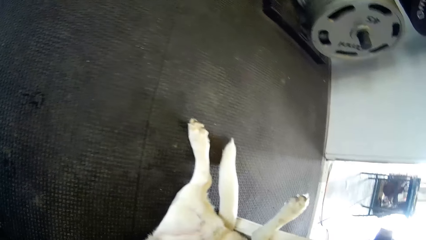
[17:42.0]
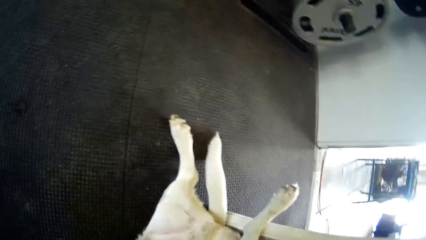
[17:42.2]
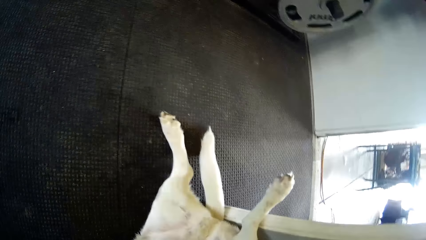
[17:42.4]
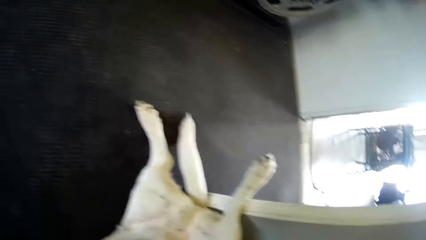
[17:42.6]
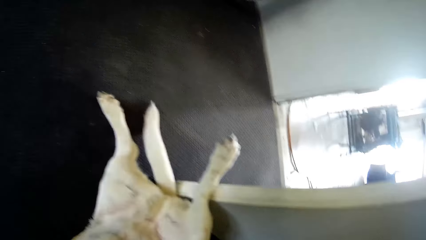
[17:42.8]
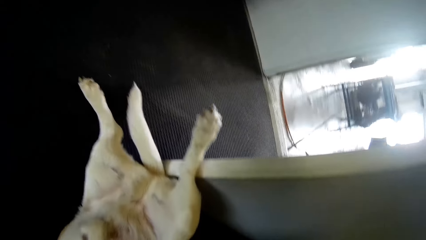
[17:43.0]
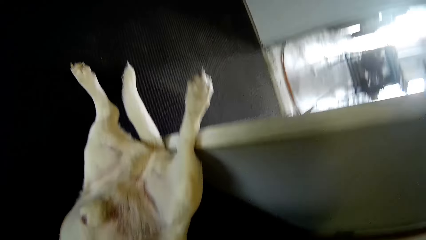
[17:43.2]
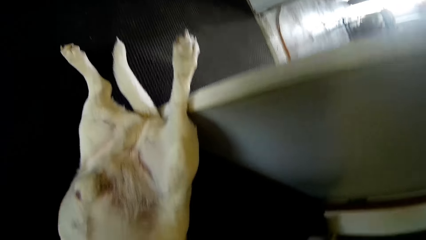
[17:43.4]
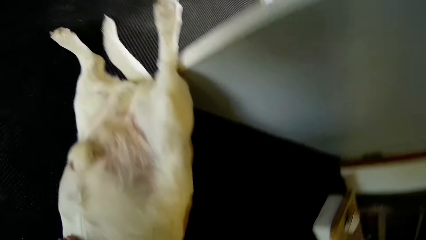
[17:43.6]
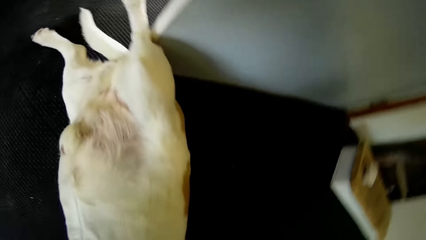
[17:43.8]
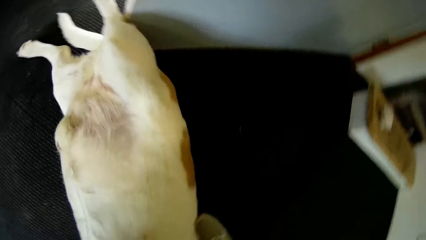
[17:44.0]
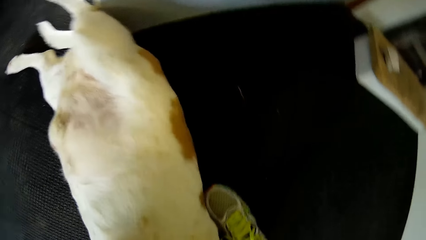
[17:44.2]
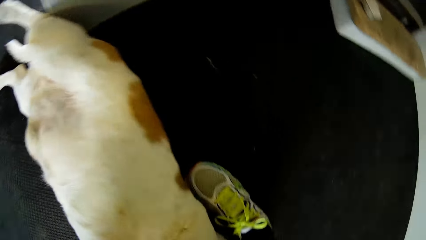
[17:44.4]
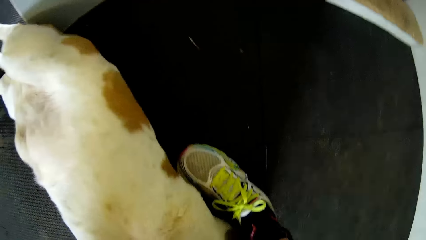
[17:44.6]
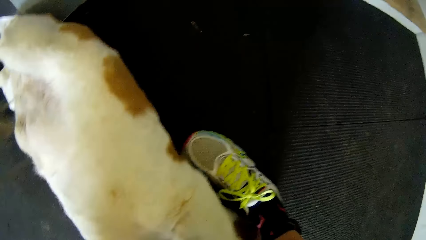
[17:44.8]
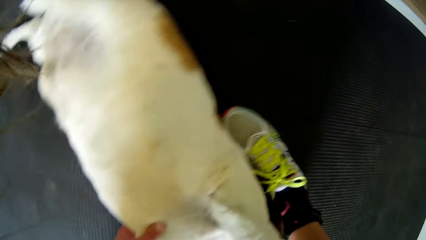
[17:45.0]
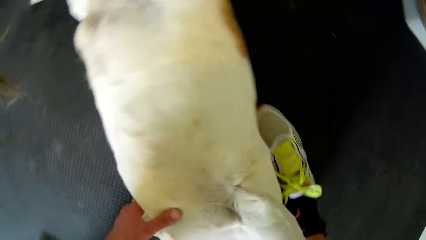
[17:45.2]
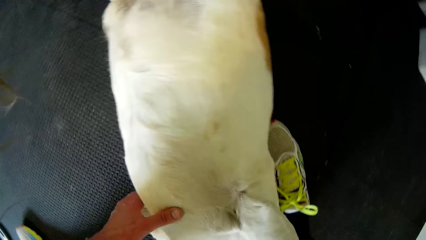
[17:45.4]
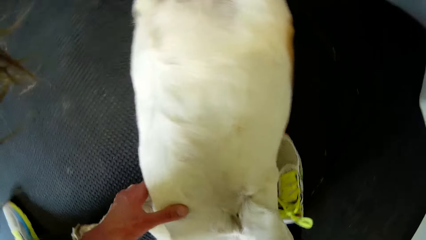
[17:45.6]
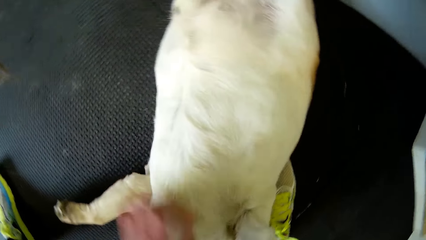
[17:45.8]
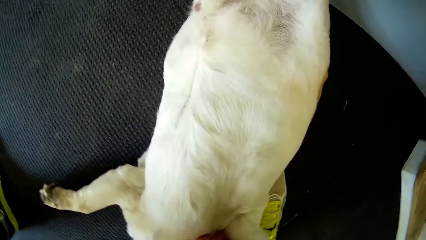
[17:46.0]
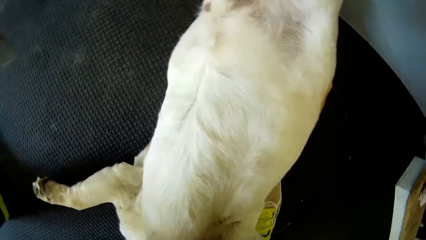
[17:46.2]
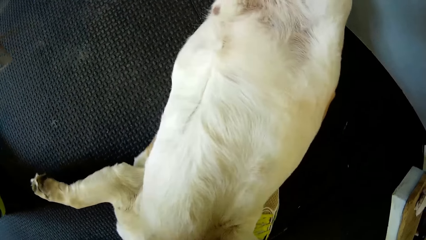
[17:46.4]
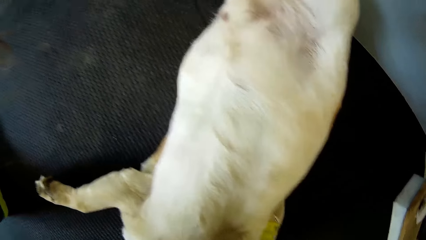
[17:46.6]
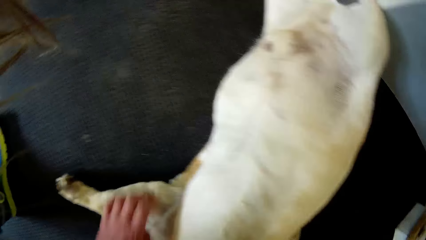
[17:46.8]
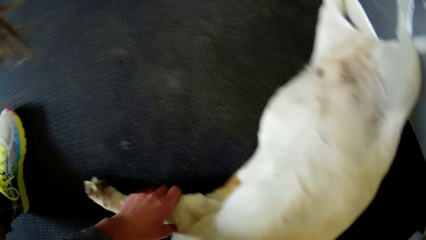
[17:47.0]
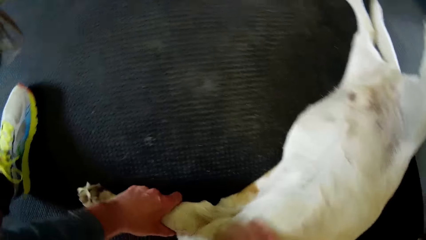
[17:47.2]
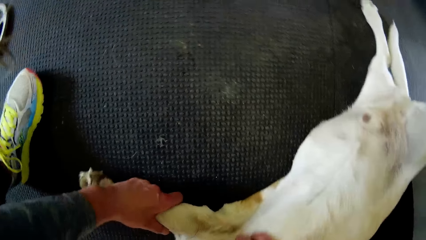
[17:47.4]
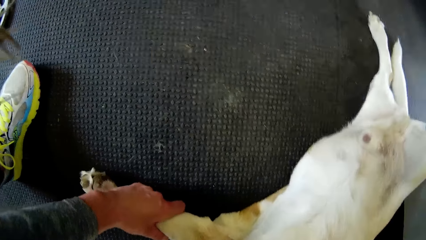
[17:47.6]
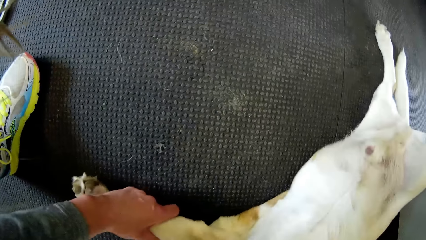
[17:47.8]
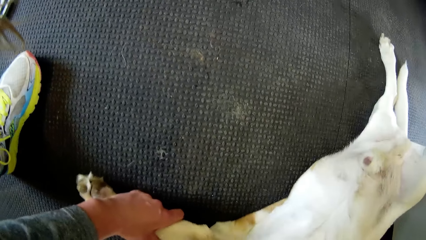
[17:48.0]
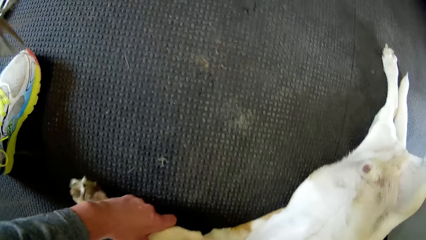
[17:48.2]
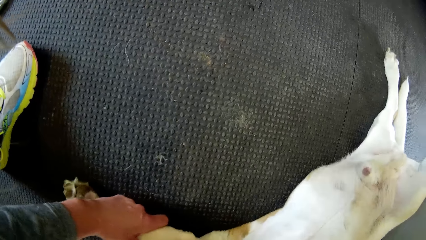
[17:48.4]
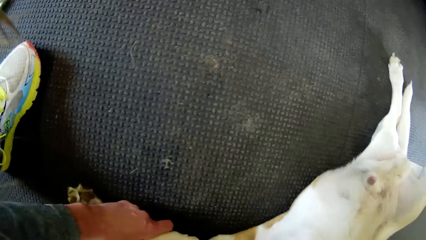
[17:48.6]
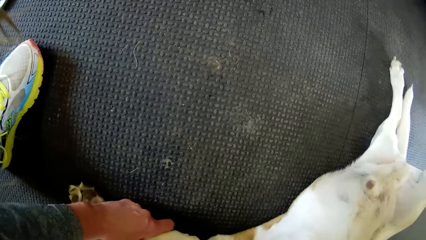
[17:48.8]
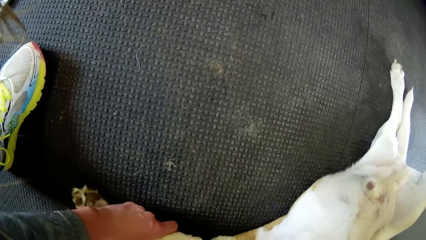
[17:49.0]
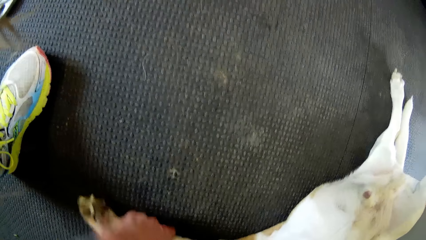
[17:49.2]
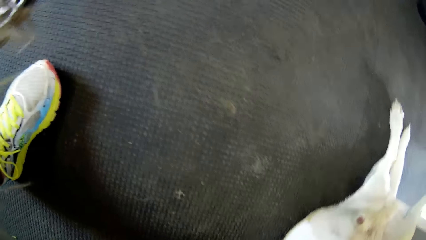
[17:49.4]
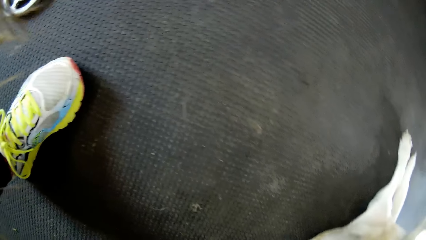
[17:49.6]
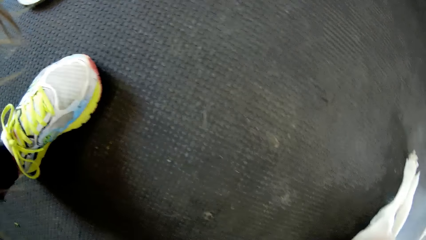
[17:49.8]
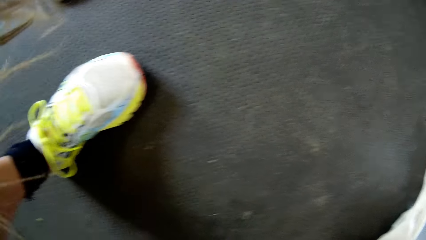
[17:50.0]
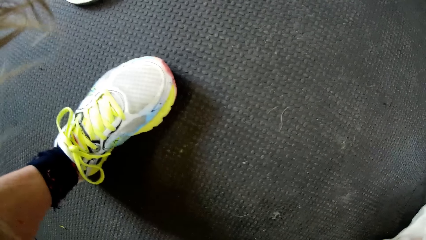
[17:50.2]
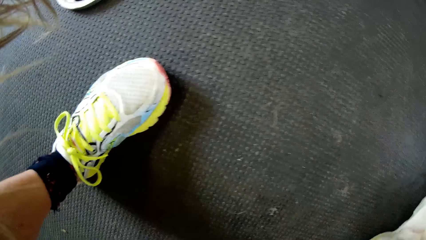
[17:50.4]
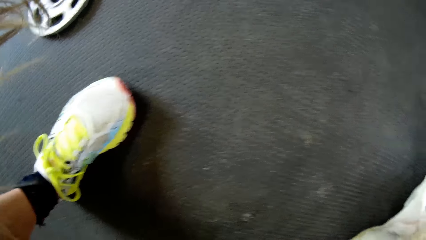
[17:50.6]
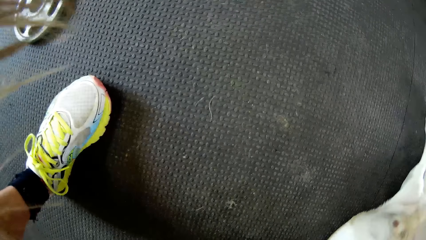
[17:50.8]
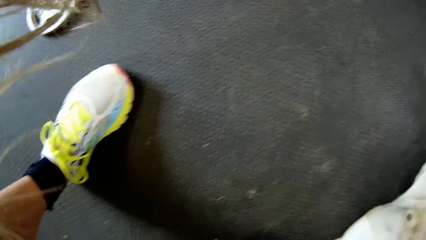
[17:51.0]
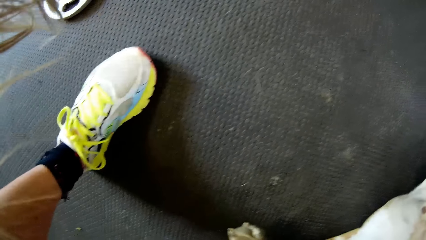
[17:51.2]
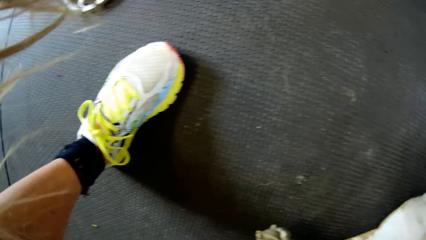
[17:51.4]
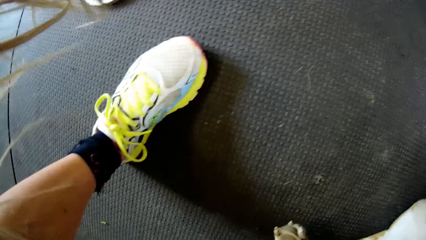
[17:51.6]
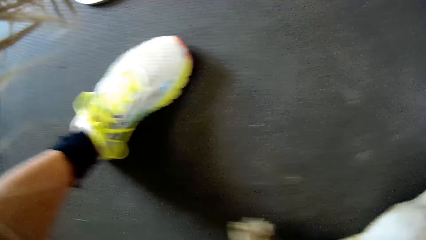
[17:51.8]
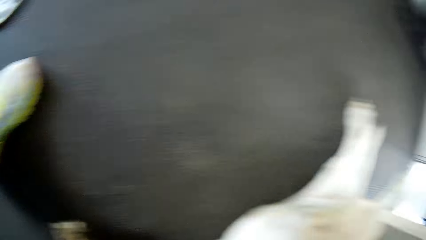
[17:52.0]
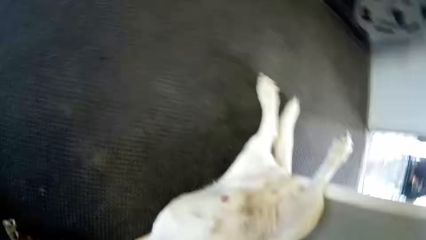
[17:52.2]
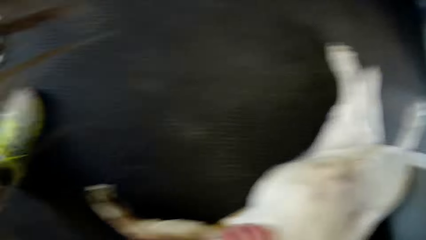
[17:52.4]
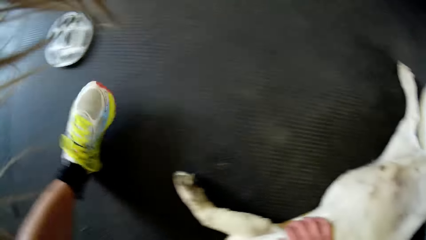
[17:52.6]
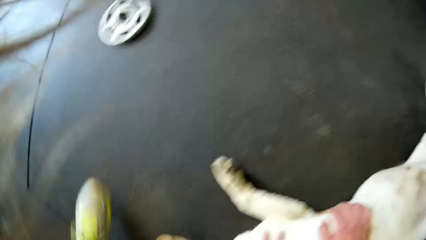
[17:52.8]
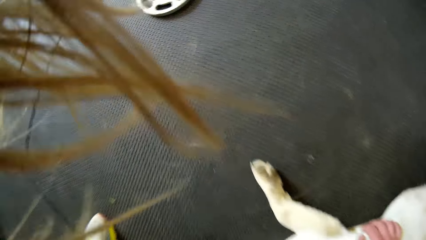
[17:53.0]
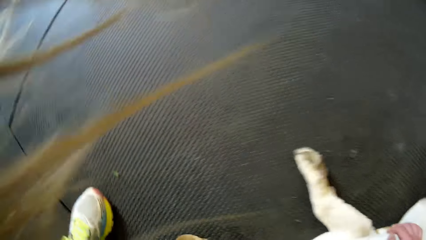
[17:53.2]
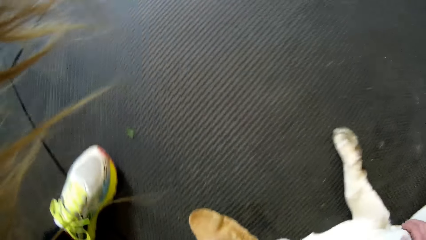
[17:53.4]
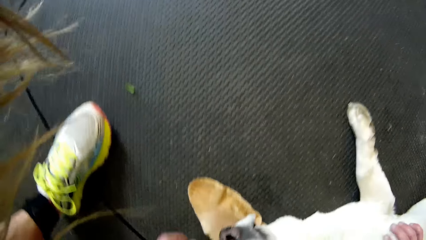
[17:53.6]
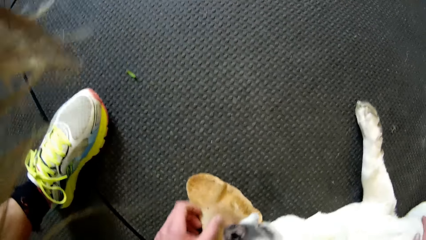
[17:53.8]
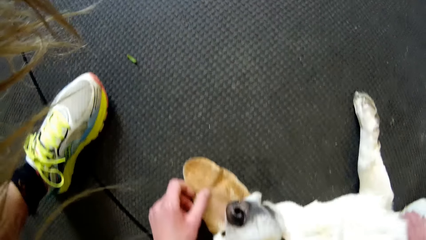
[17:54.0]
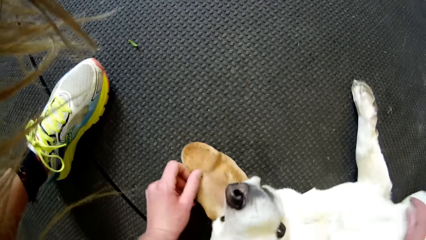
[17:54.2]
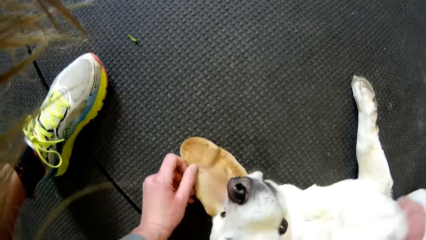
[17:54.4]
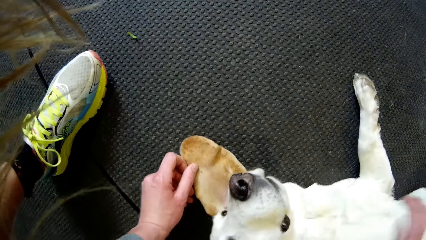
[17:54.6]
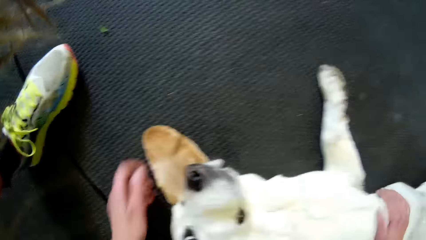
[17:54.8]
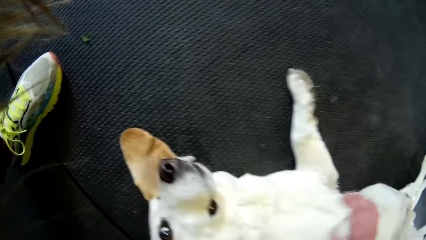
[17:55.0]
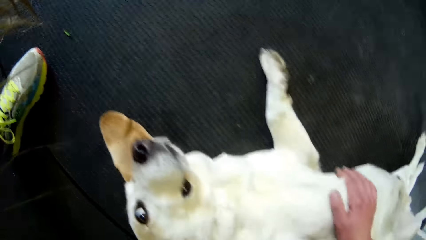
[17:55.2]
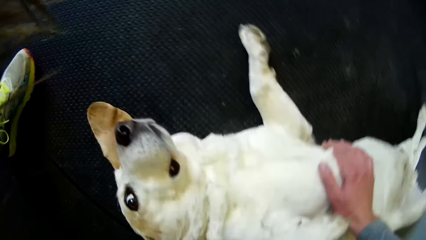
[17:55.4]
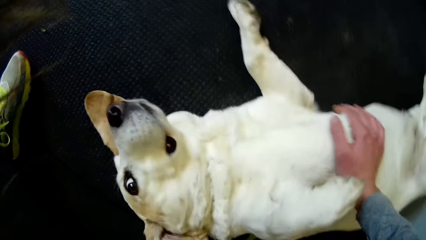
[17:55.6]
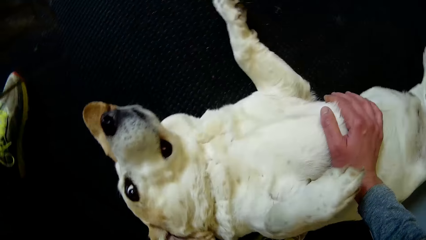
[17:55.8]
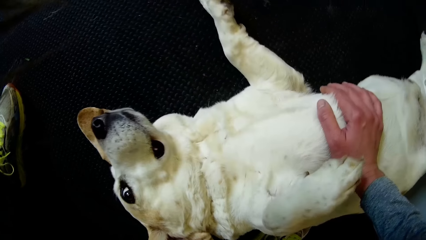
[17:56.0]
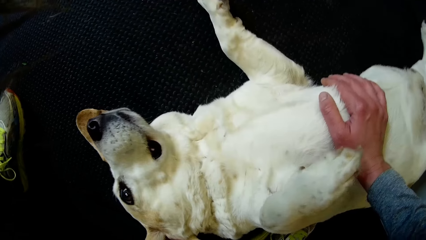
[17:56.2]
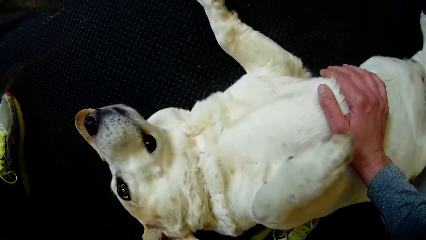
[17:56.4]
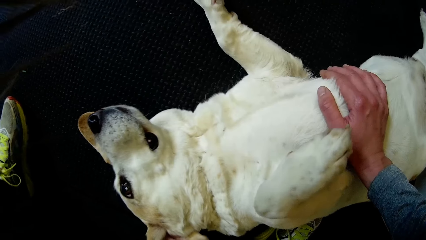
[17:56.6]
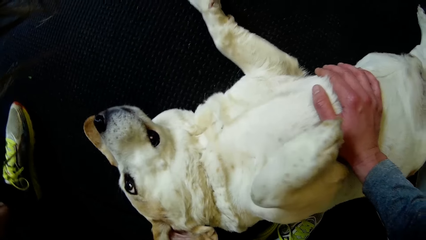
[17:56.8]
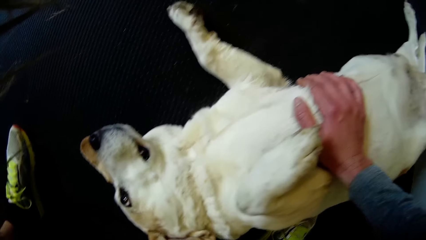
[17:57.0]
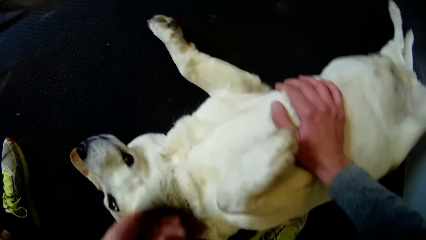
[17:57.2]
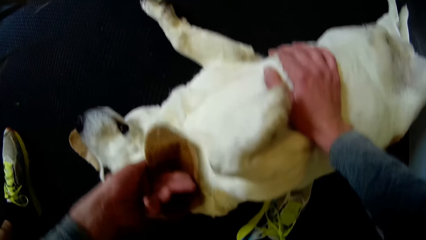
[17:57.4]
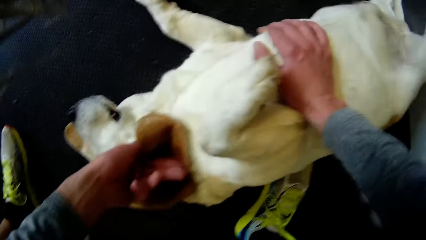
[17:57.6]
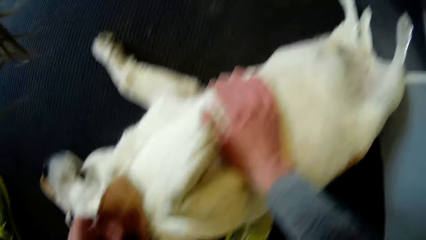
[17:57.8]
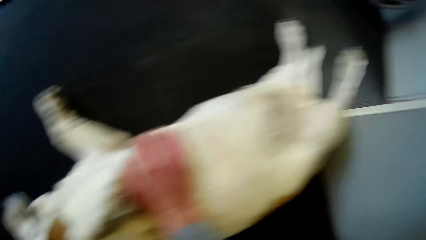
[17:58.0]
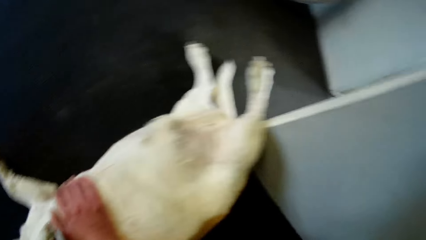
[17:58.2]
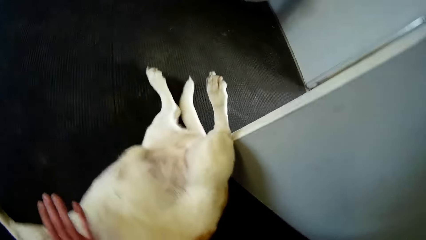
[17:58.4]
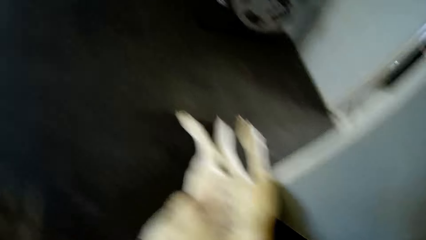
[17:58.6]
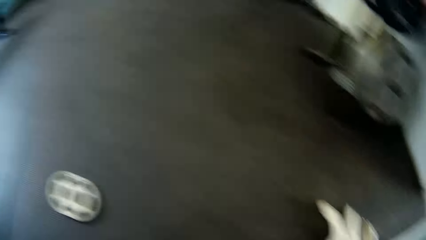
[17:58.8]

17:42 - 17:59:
The camera wearer holds the dog with her left hand. She interacts with the dog.
